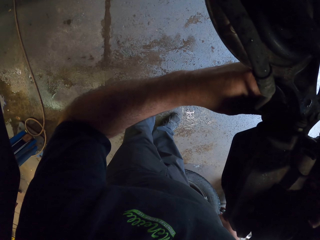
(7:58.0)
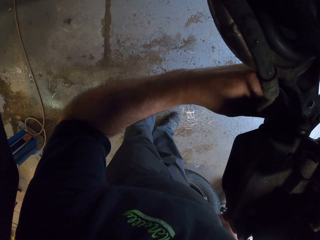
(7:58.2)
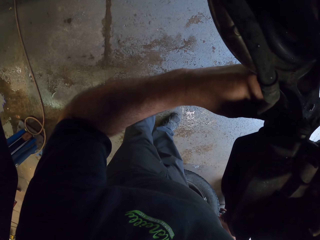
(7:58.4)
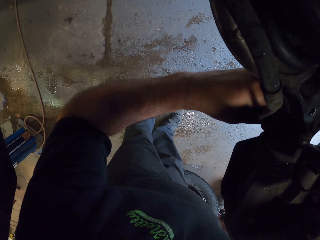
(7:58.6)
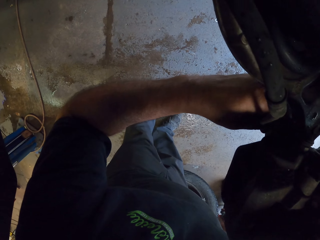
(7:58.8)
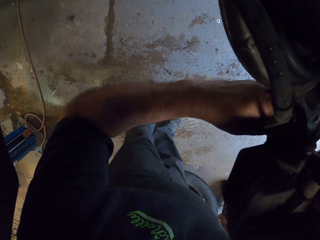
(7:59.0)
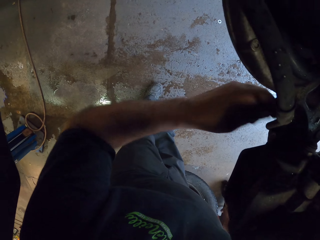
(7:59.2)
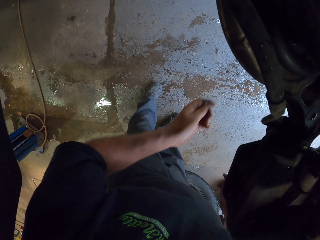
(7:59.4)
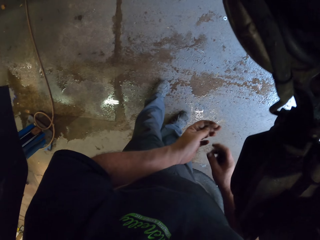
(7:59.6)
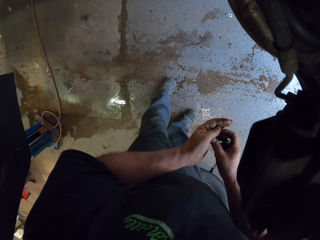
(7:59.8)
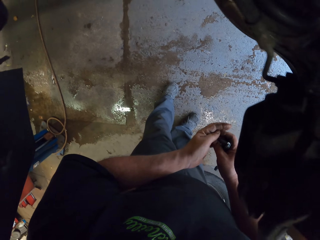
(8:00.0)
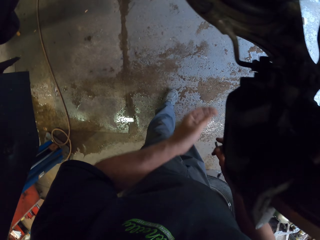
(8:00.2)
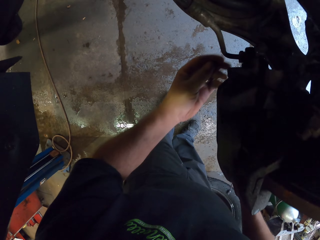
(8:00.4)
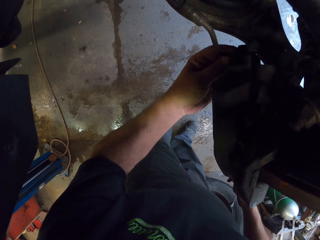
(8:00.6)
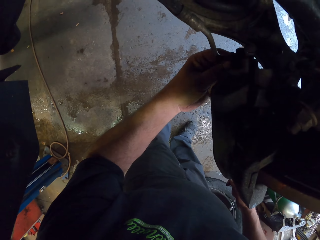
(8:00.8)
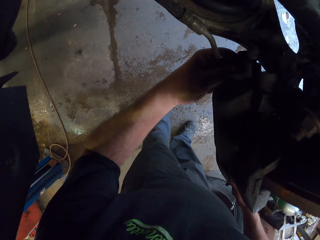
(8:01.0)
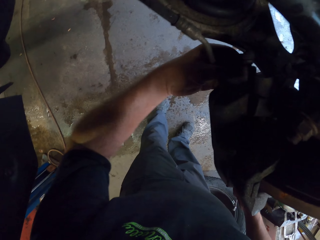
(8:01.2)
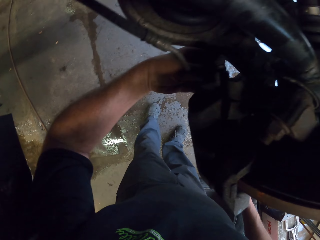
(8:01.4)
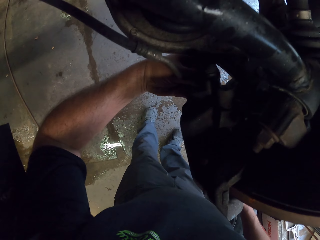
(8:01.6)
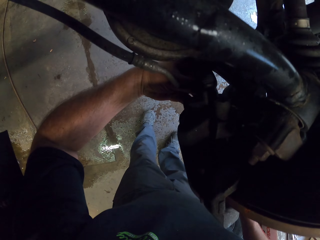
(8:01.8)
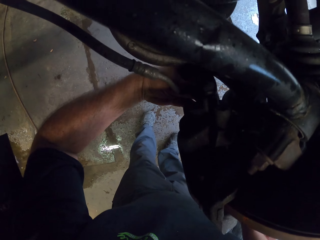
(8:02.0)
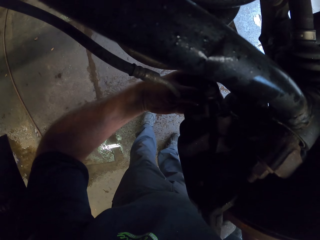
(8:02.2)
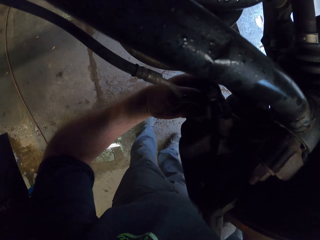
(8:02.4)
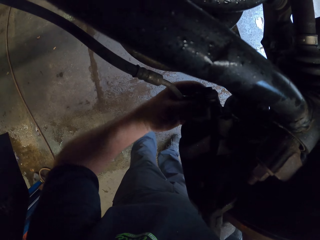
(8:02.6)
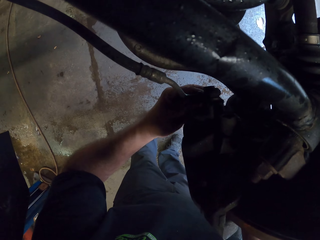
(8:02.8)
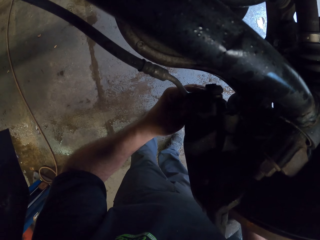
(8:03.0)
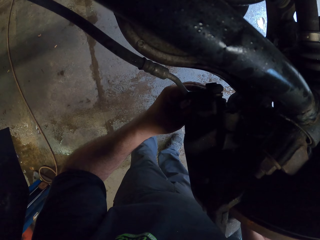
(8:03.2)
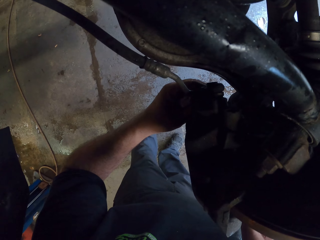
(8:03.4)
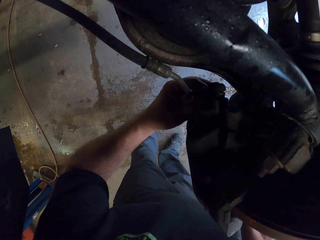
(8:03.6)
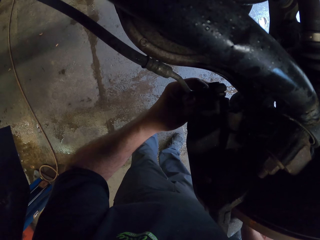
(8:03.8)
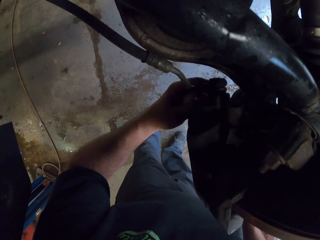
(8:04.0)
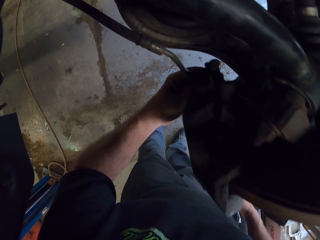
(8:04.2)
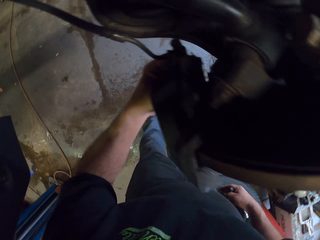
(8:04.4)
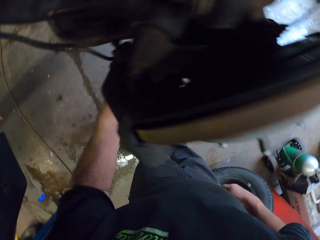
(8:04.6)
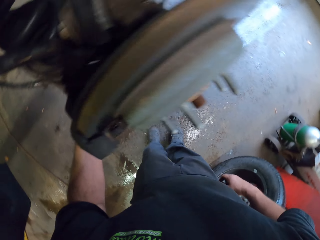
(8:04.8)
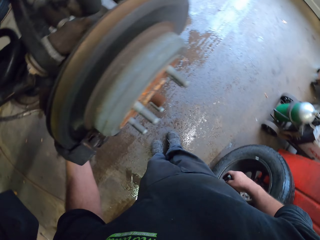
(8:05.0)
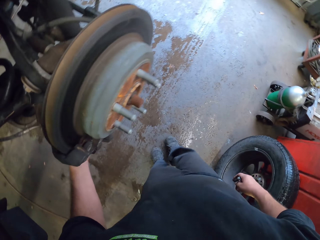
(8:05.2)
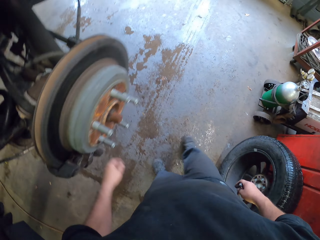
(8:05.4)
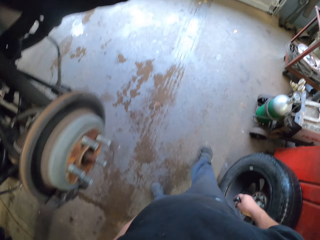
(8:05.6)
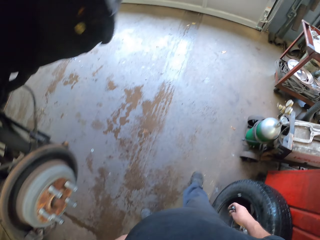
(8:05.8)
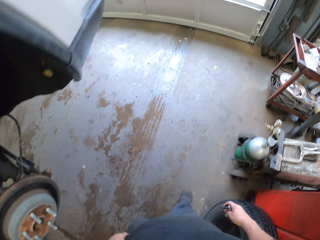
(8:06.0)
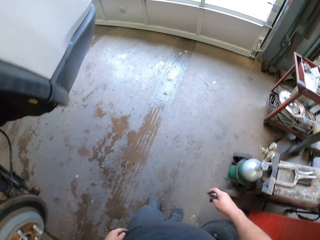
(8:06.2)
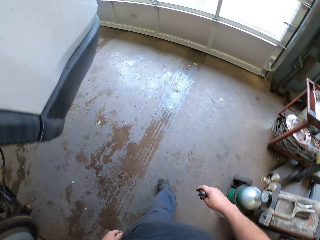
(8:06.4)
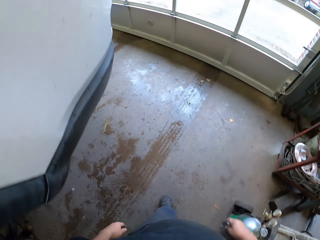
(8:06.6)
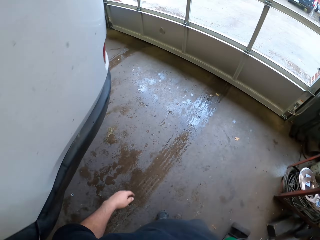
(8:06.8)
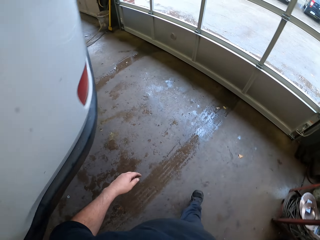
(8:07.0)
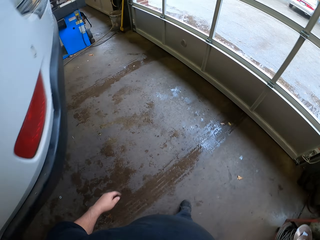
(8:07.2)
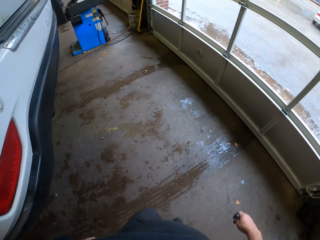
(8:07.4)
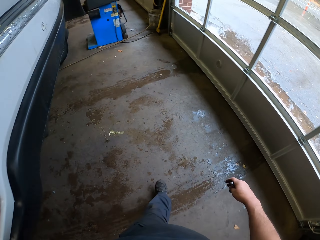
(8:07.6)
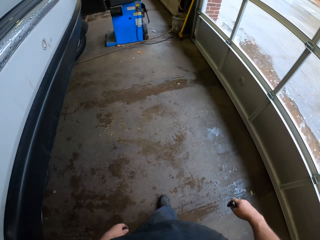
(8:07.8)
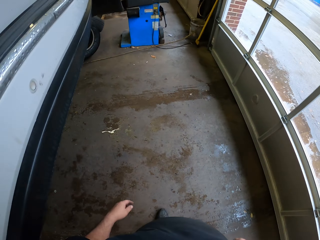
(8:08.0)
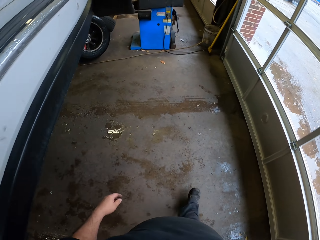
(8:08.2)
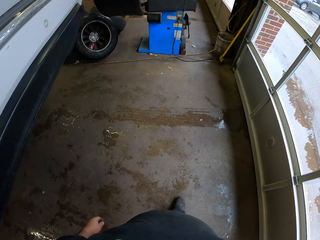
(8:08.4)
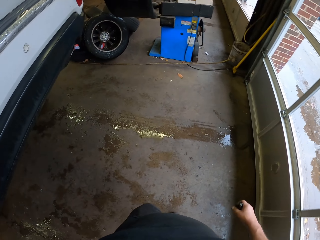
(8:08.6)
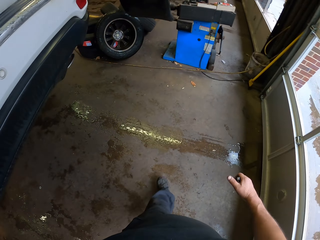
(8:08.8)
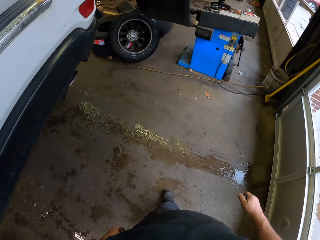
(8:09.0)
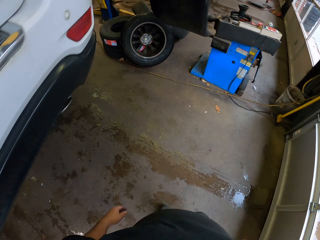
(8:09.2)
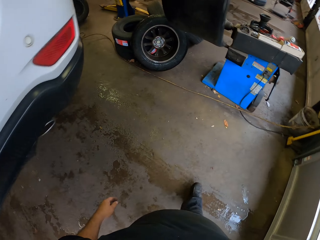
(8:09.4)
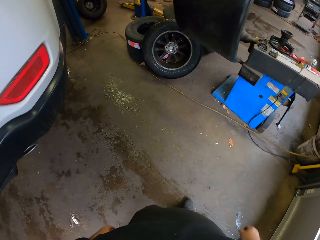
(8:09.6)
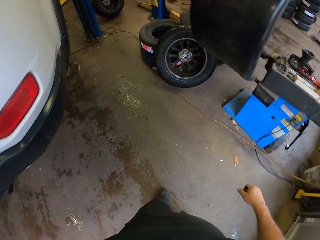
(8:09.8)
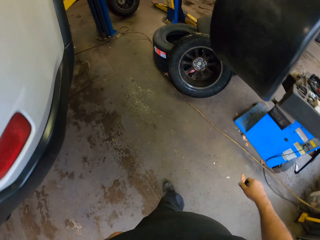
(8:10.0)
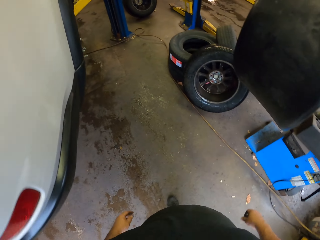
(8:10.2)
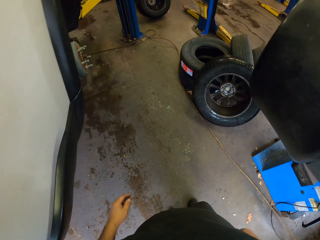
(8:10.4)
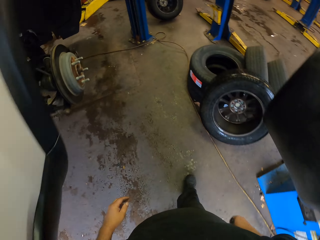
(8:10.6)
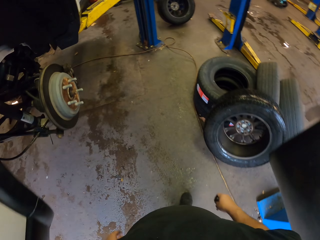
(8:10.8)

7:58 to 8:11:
The camera wearer walks to the drawers.

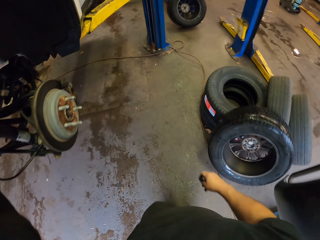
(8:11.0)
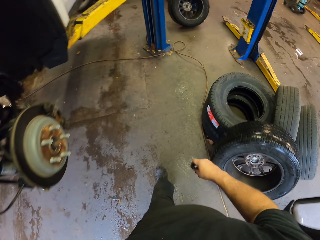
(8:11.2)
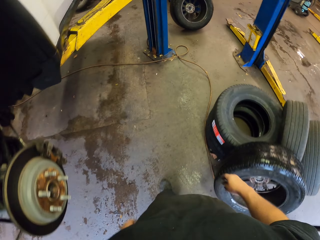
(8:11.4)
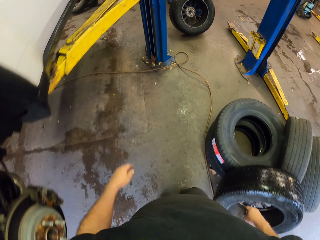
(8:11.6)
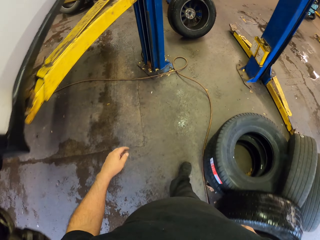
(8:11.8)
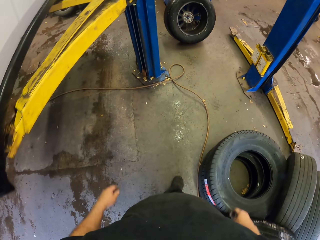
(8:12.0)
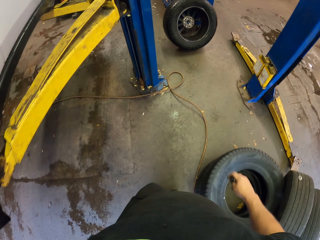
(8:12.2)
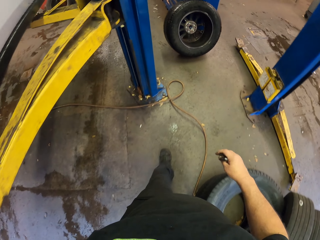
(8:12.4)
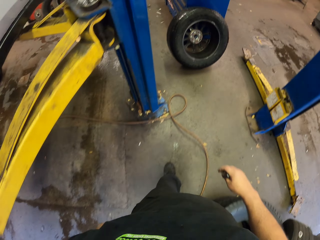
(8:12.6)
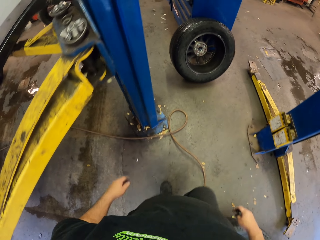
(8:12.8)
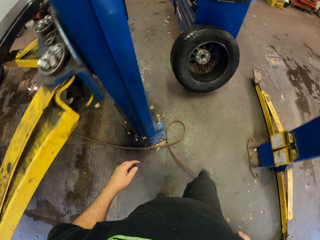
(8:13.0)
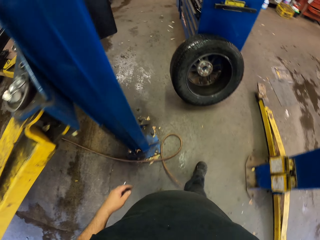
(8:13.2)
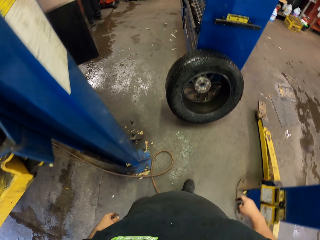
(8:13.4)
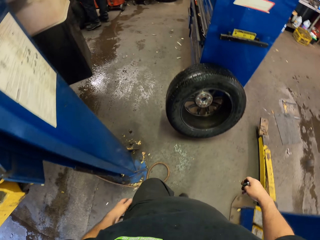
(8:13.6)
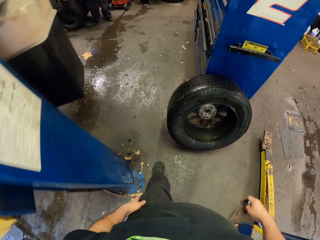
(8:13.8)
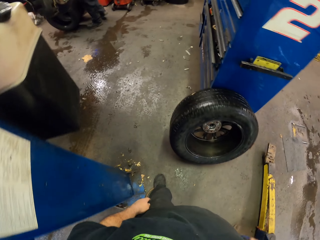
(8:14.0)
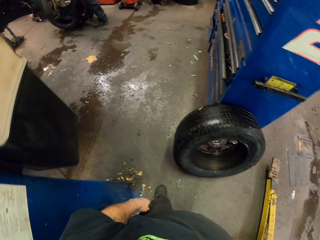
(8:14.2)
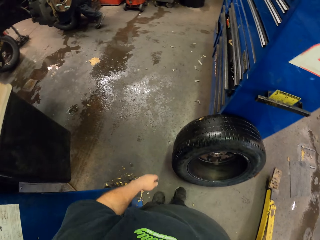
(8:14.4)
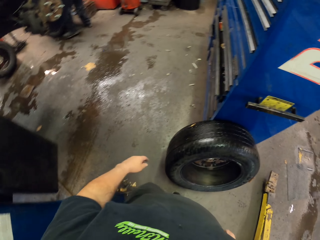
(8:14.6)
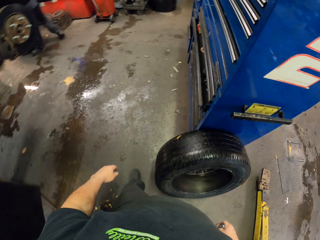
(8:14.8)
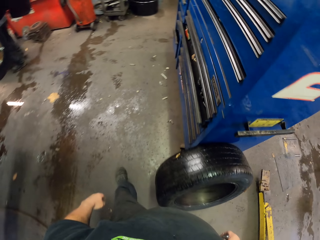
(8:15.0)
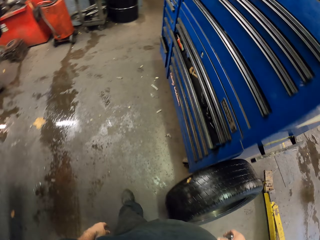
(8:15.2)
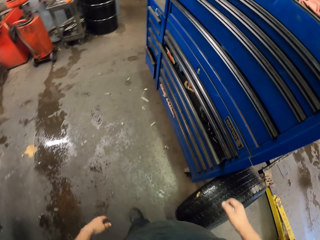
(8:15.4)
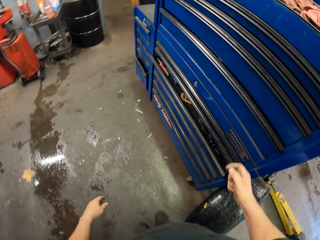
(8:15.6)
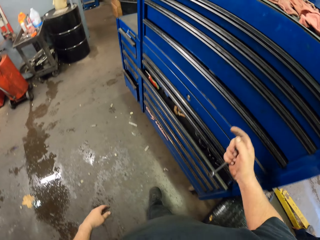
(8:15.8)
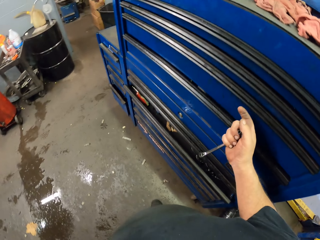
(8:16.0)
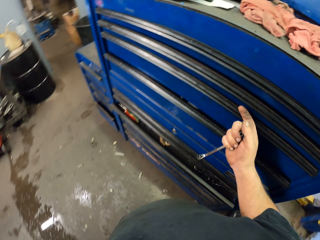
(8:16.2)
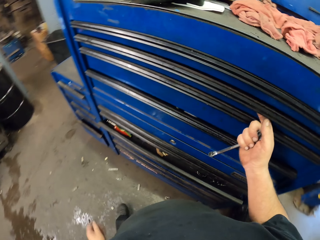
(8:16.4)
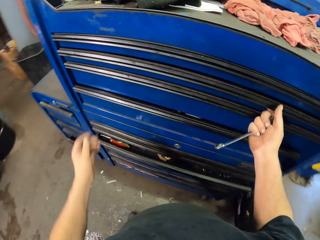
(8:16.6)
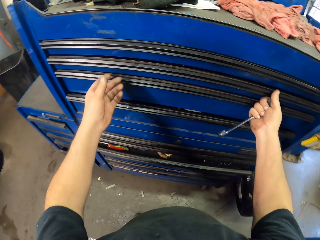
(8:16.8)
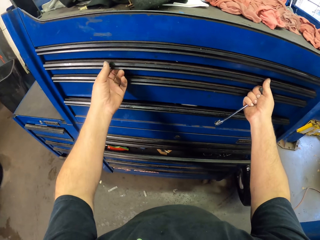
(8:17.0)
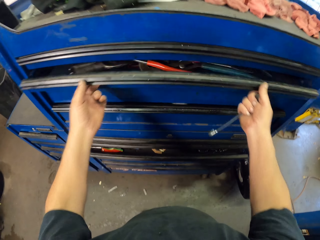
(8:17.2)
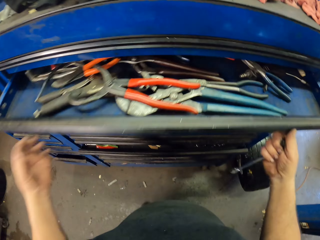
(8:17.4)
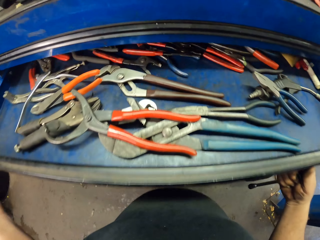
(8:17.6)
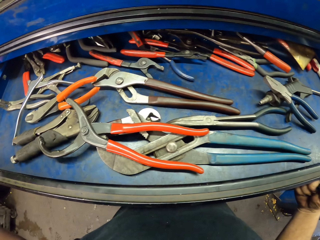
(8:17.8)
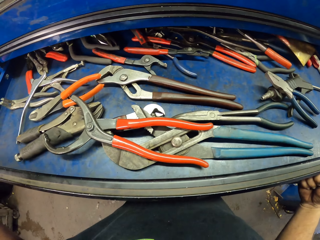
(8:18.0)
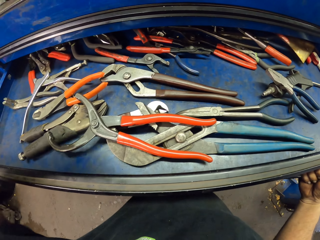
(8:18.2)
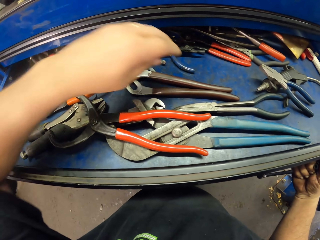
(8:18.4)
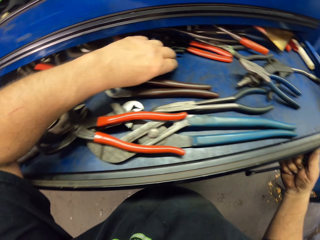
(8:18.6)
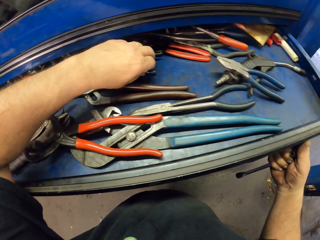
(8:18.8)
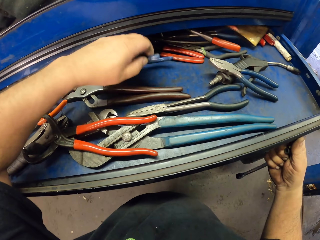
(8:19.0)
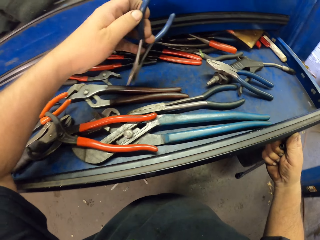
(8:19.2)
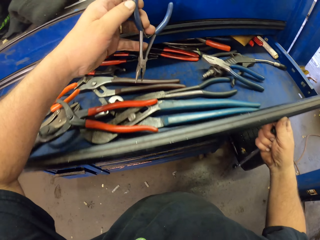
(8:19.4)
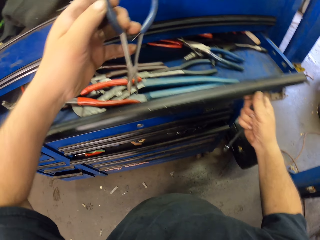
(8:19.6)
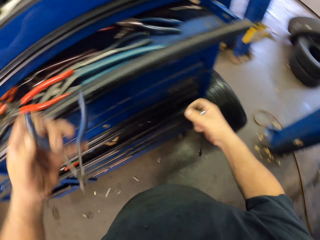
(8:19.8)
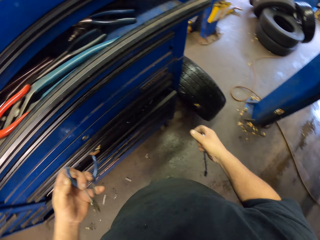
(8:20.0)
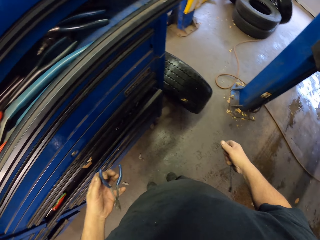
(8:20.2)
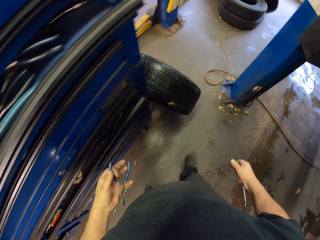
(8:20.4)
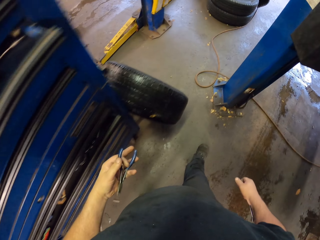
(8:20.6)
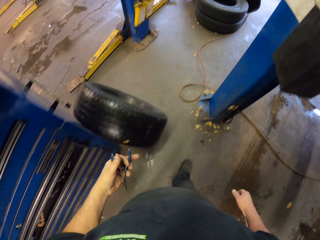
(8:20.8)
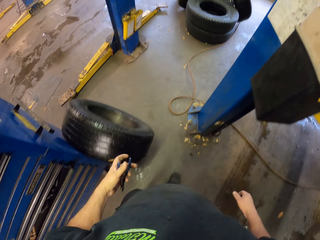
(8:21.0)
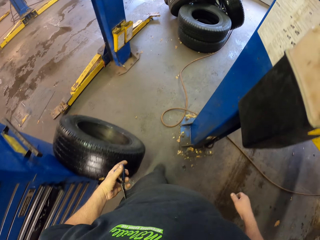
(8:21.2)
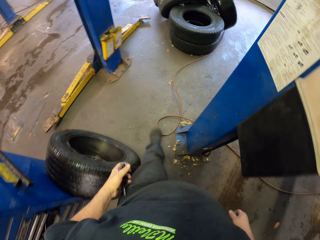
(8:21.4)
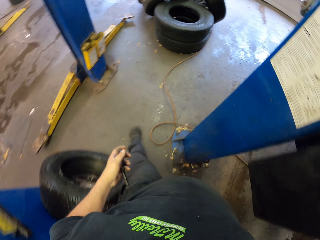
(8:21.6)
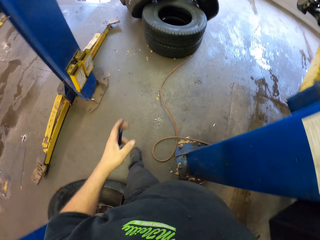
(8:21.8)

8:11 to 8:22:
The camera wearer opens the drawer. They pick pliers from the drawer.
